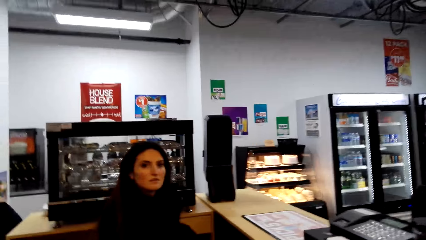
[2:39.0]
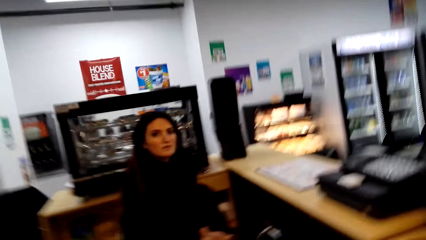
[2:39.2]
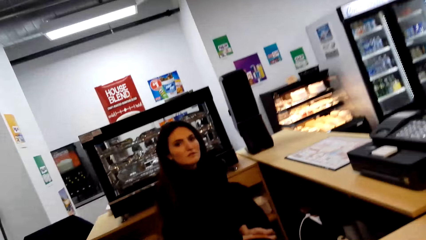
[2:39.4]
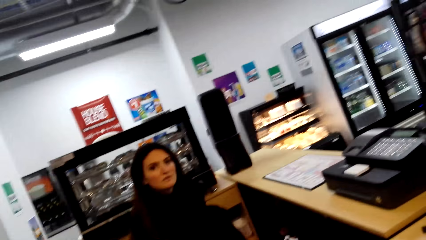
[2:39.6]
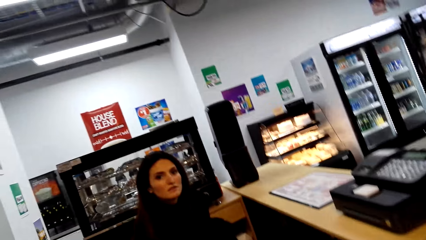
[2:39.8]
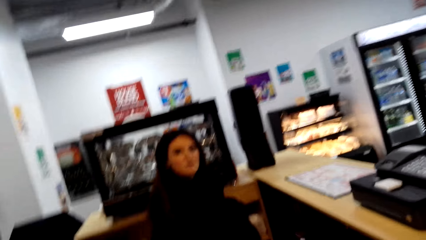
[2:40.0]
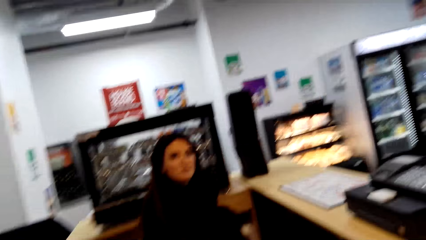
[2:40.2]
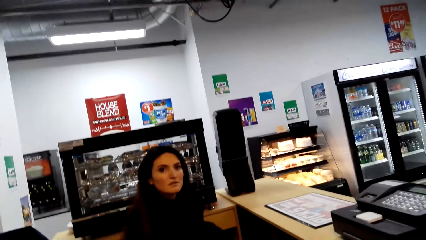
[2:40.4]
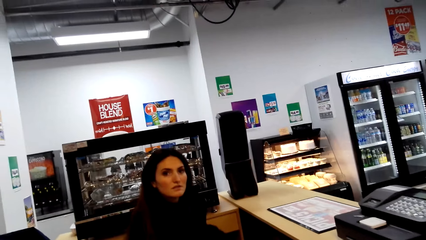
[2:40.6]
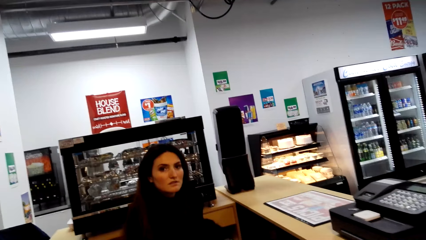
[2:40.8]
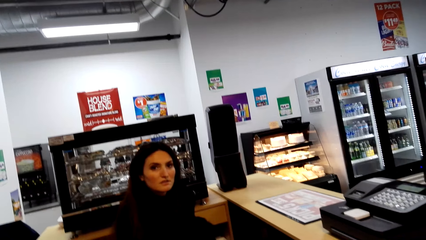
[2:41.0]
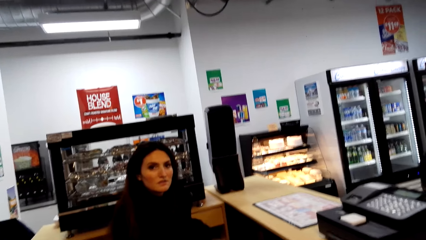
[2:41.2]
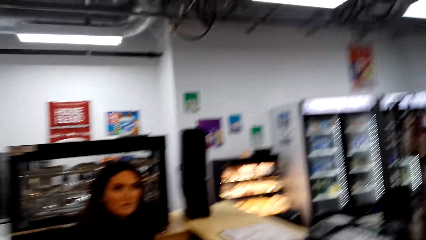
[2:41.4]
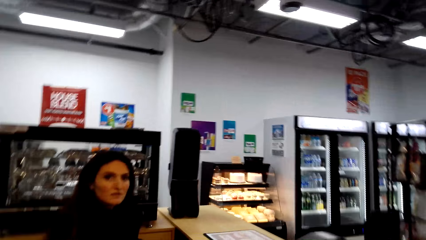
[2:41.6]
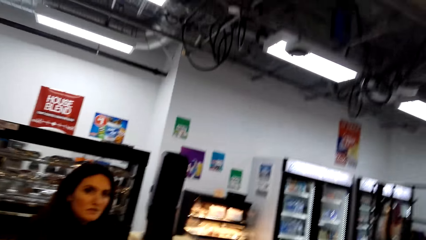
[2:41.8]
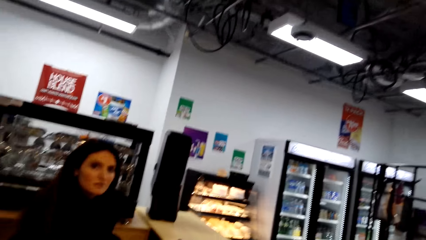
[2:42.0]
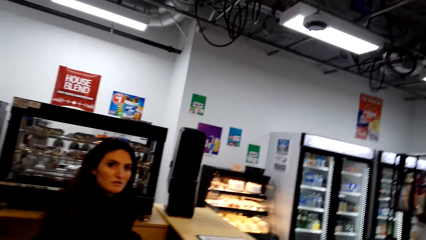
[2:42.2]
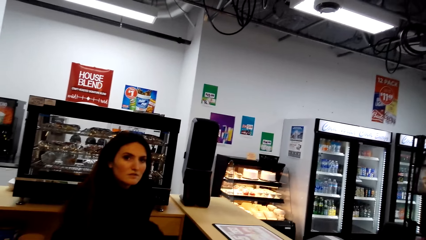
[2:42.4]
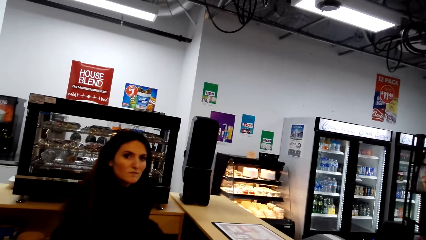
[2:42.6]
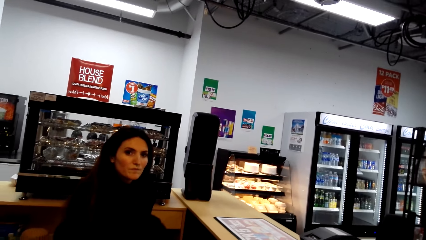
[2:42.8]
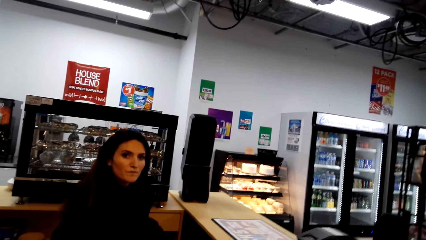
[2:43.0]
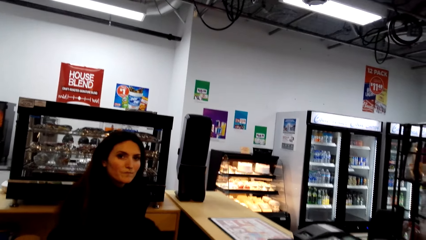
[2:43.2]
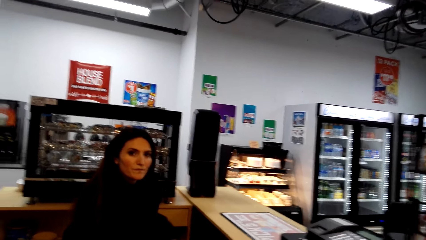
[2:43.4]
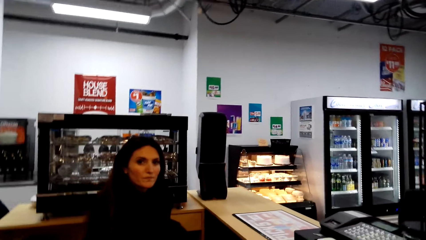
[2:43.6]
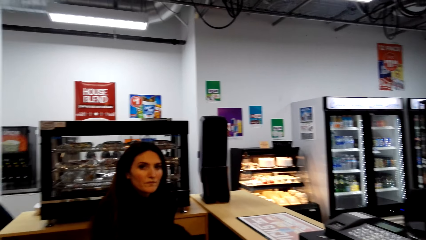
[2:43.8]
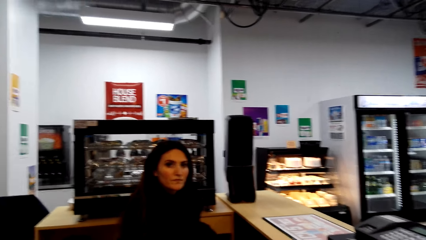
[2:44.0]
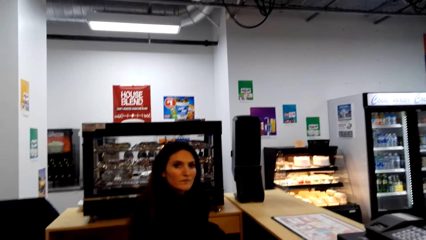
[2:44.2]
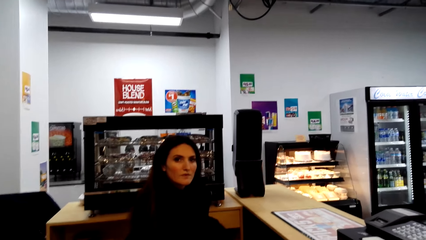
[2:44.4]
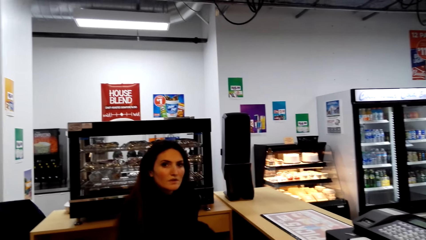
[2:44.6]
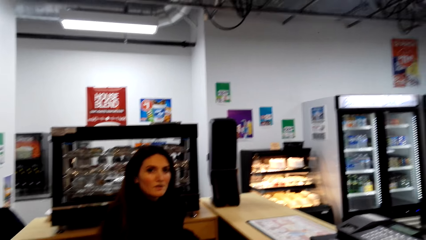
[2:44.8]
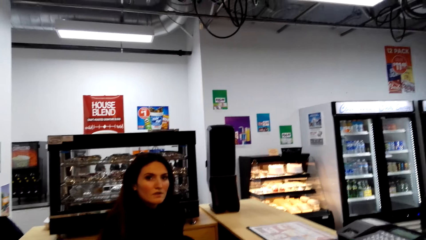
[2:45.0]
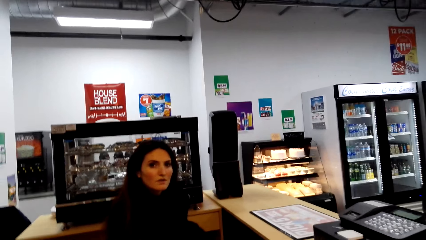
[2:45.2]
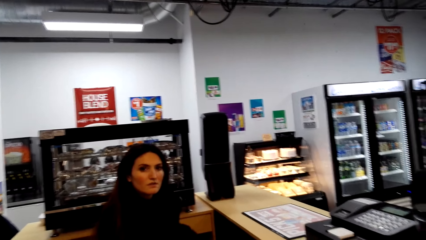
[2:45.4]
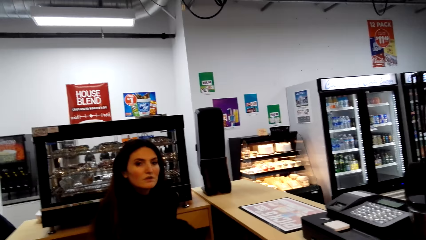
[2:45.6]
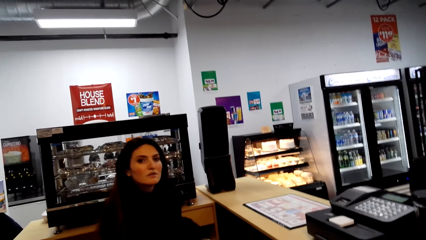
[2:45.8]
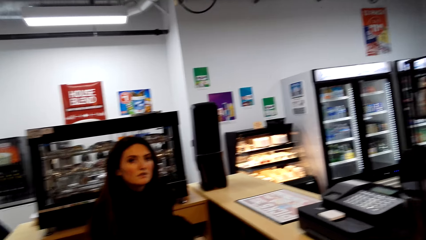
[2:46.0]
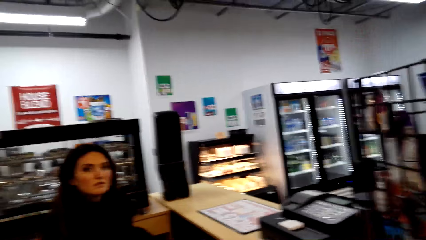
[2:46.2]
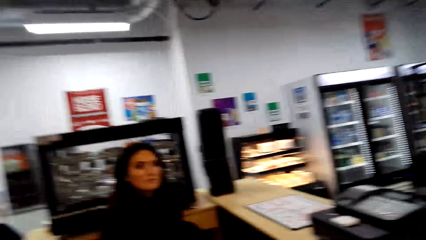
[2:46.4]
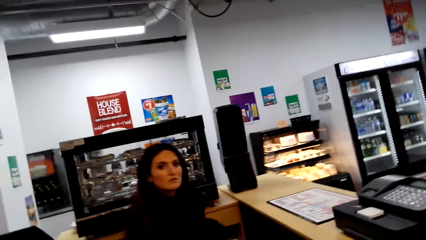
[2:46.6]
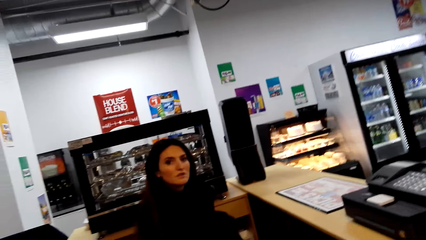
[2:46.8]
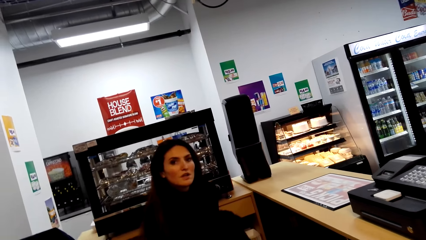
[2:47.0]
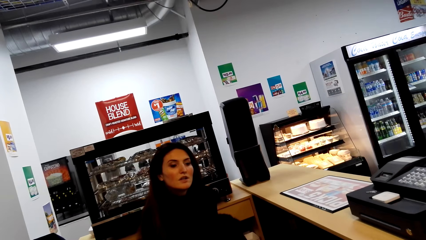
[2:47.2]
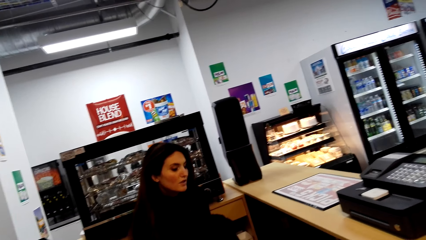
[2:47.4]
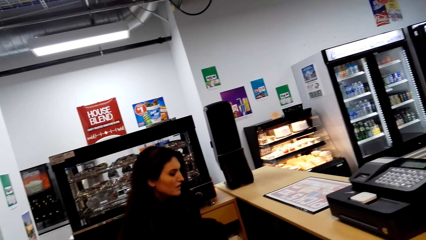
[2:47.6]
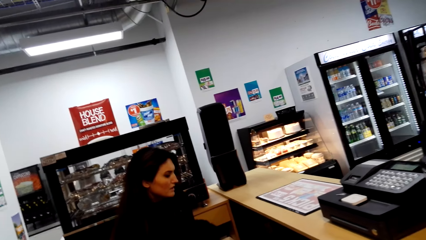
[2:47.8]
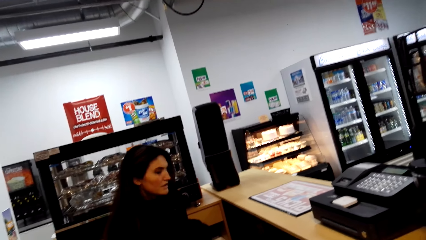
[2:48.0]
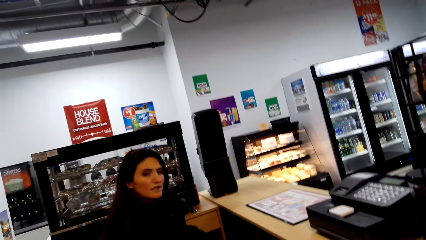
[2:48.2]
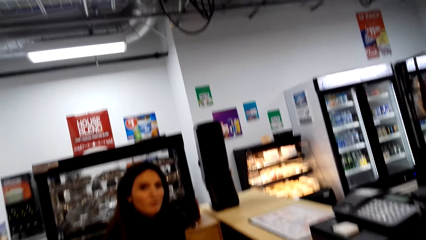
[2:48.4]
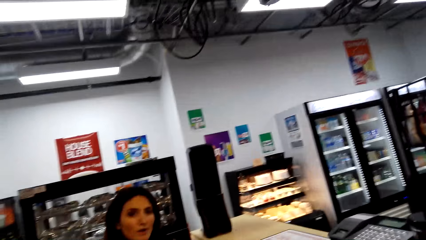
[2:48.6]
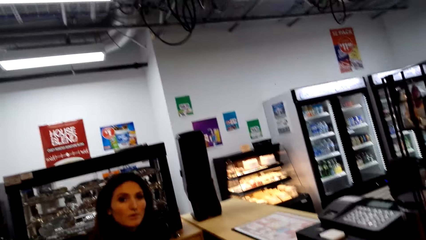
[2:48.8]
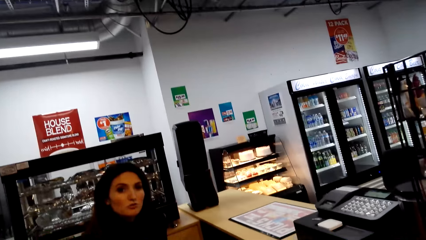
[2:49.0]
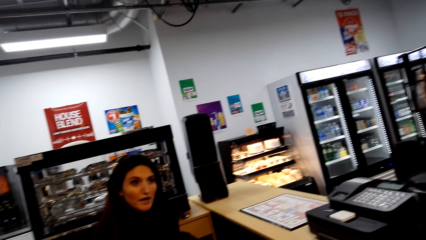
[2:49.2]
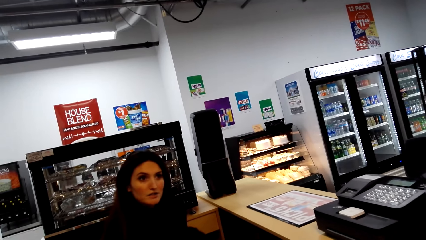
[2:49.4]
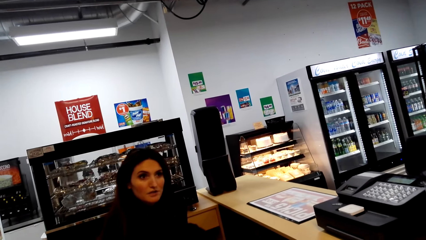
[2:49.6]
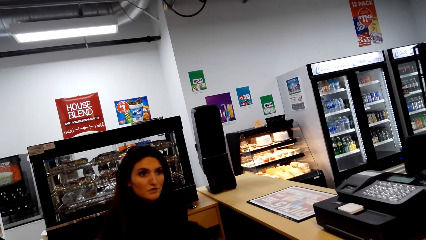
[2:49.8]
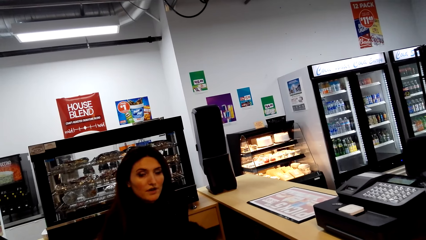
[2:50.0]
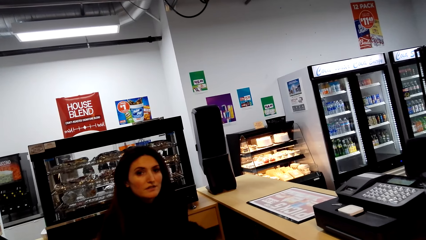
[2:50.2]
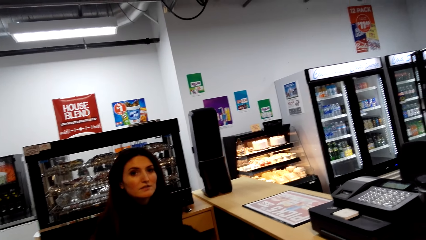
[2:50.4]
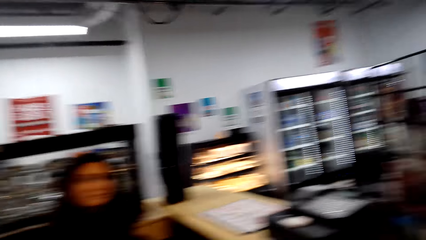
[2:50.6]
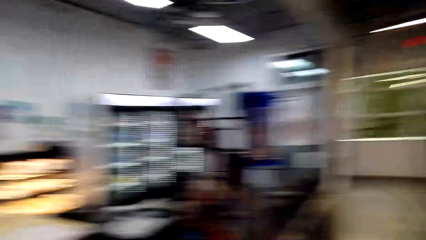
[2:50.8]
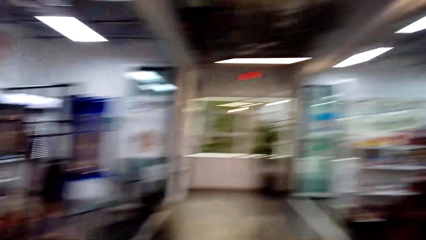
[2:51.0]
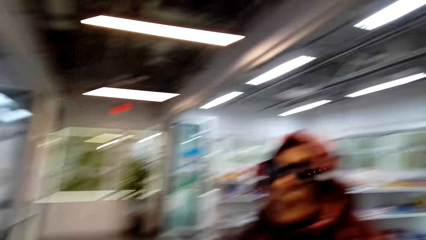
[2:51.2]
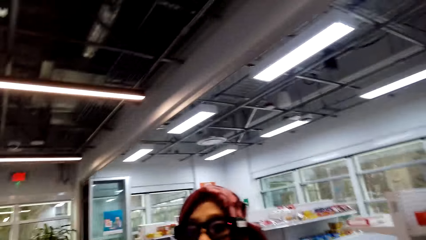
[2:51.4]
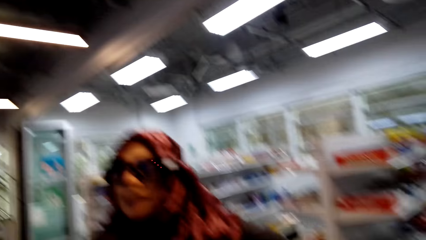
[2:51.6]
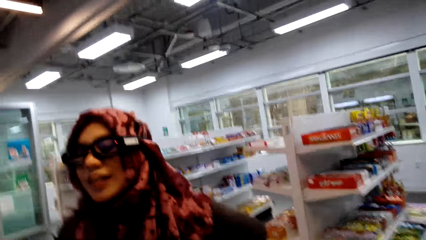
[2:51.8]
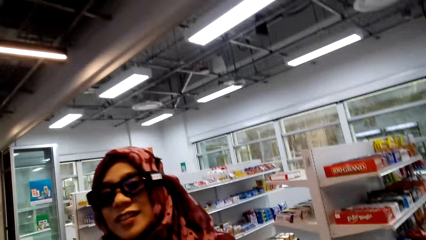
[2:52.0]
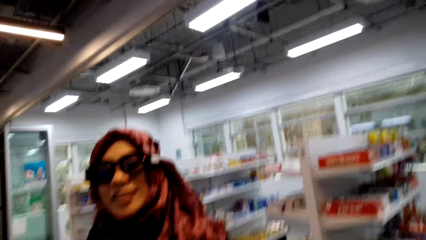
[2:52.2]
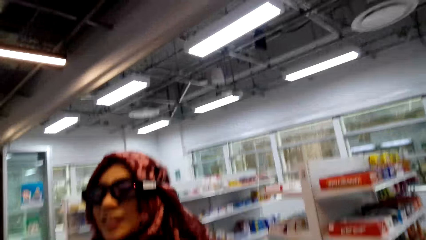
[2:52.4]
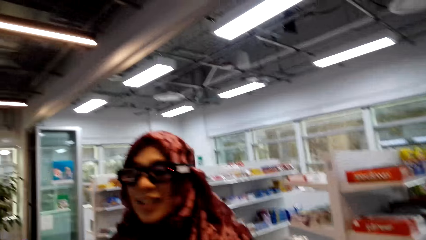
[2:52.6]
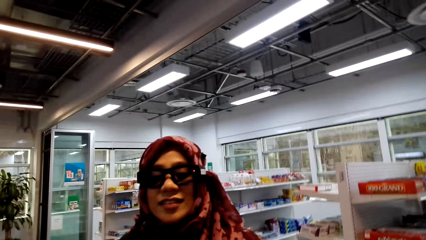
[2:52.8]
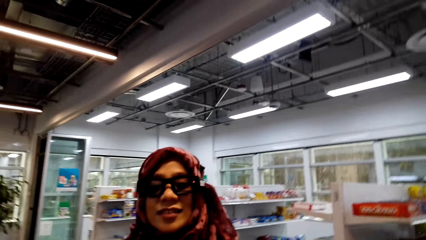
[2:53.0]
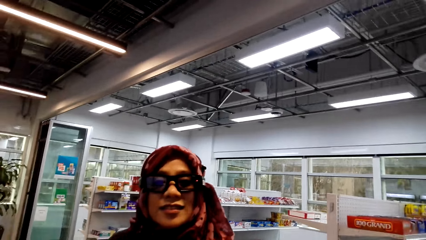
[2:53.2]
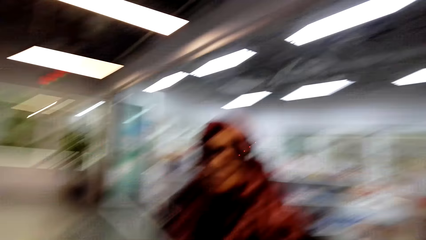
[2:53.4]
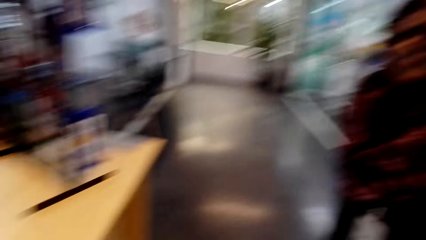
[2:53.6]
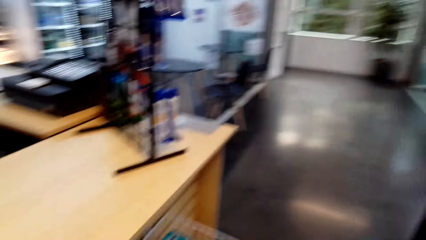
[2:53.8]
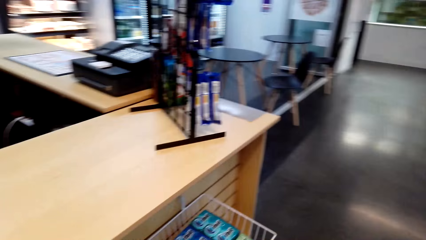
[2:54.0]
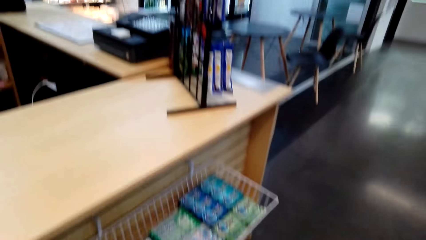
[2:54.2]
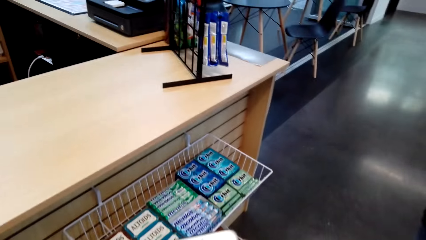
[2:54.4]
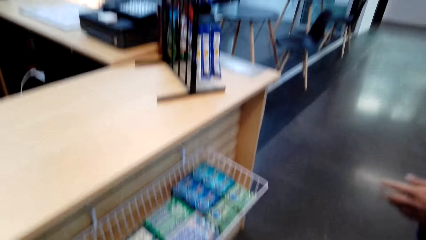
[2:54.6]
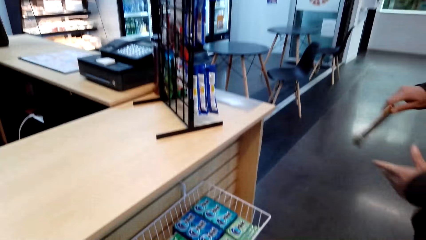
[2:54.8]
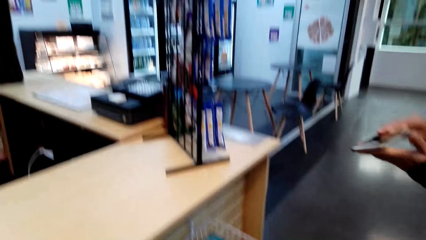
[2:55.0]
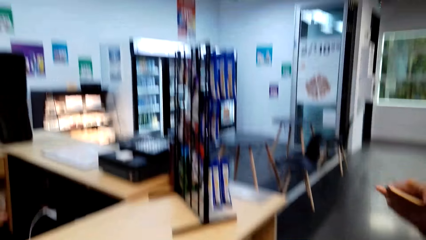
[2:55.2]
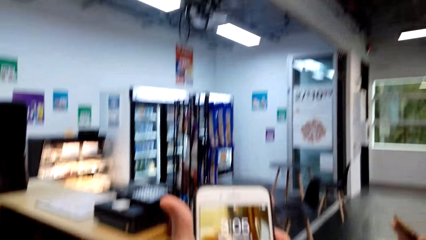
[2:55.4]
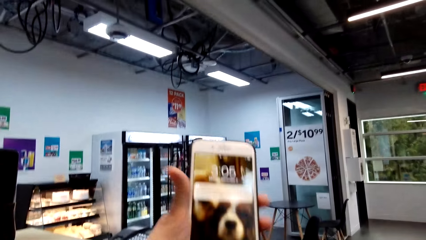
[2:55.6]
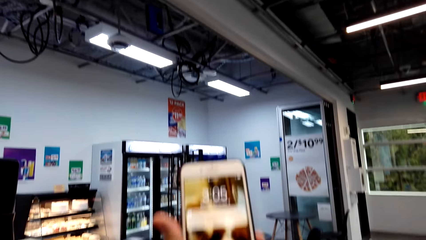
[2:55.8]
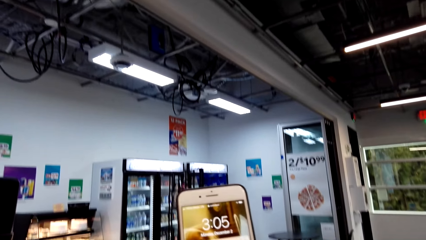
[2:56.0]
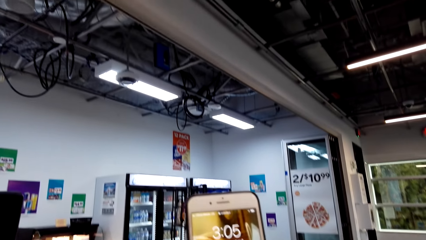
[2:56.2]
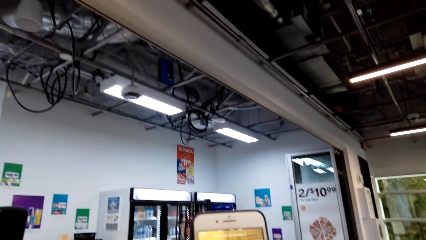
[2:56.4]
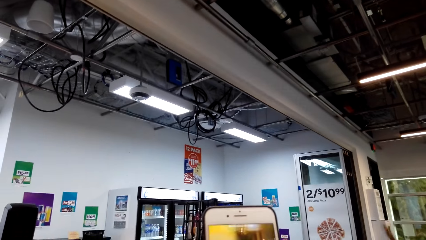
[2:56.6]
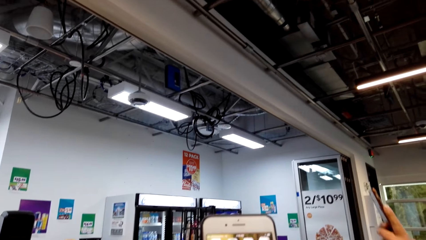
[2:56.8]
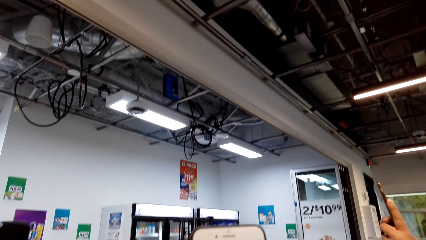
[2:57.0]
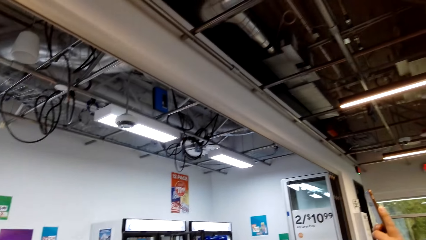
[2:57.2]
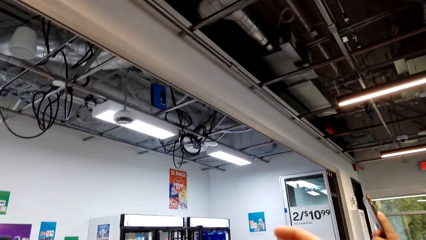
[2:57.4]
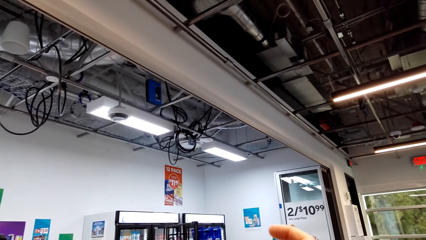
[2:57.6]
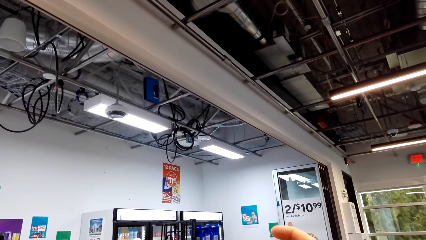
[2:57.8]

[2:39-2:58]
The camera wearer converses with a woman. The woman converses with the camera wearer. The camera wearer looks around the supermarket. Another woman converses with the camera wearer. The camera wearer converses with the other woman. He uses his phone. The other woman stares at the cellphone.
